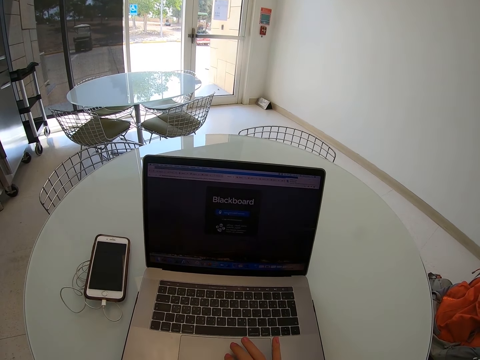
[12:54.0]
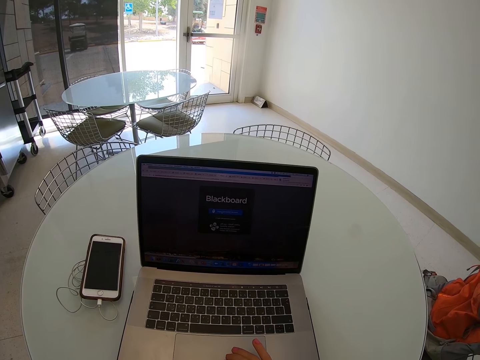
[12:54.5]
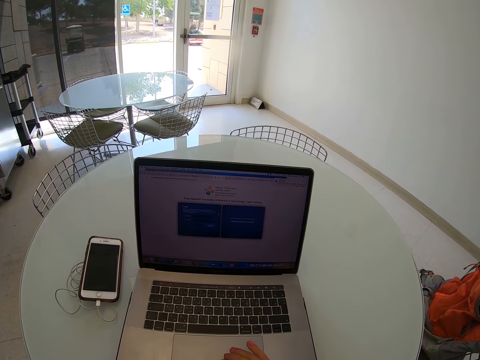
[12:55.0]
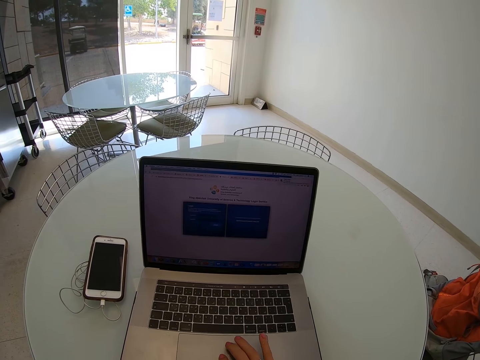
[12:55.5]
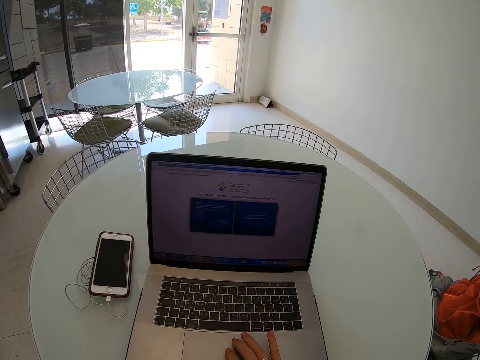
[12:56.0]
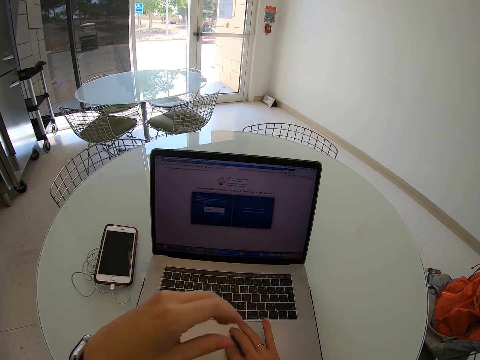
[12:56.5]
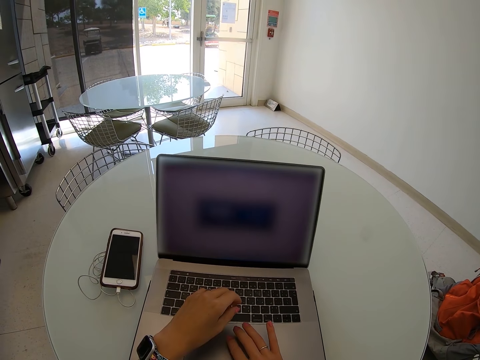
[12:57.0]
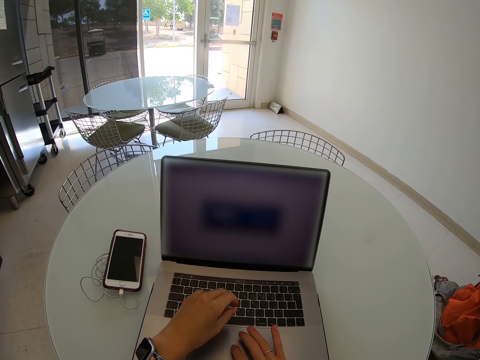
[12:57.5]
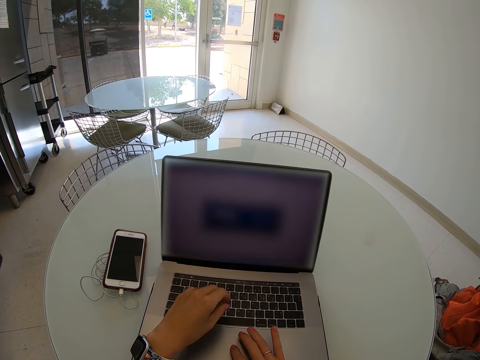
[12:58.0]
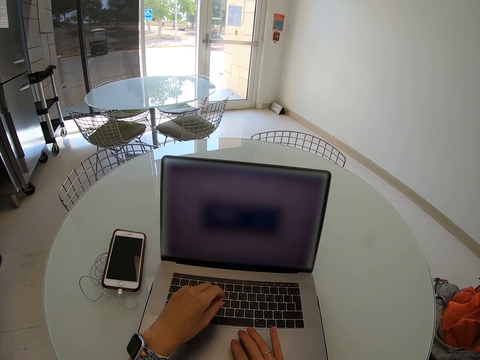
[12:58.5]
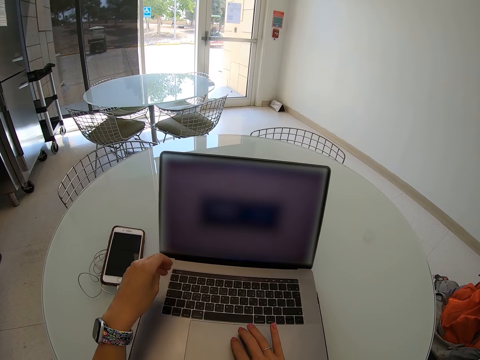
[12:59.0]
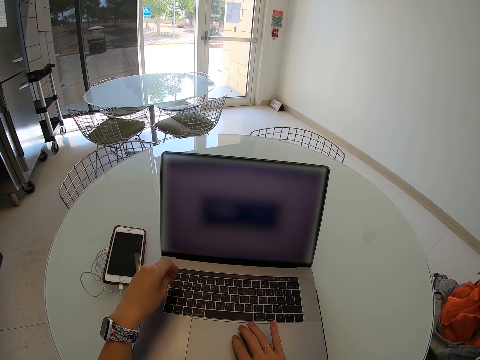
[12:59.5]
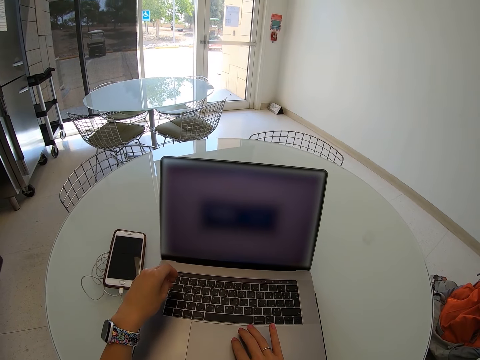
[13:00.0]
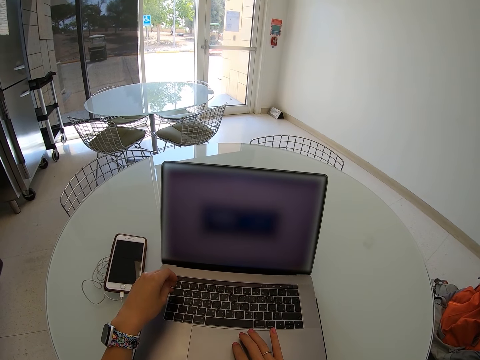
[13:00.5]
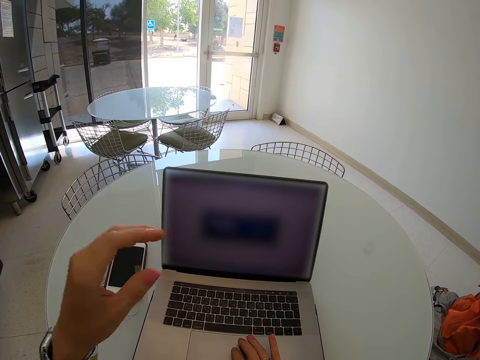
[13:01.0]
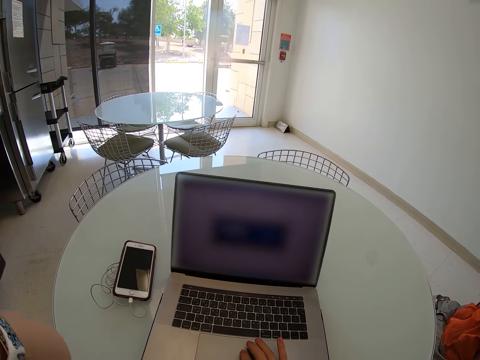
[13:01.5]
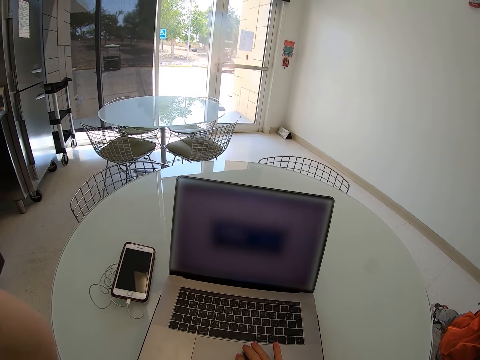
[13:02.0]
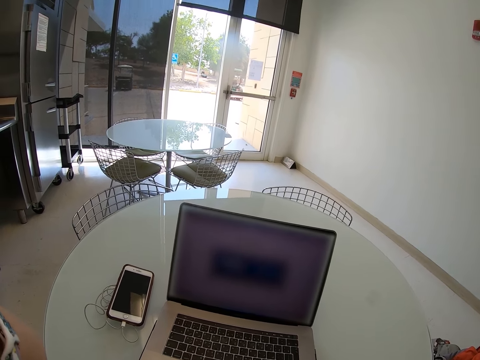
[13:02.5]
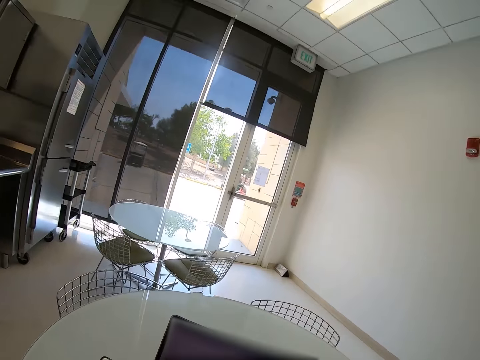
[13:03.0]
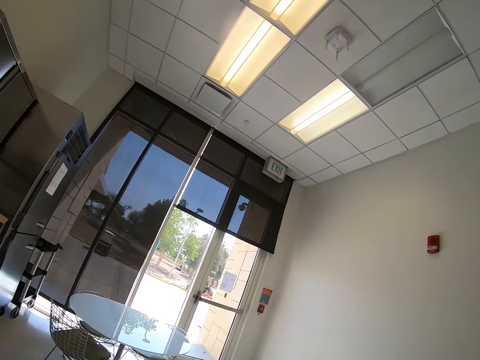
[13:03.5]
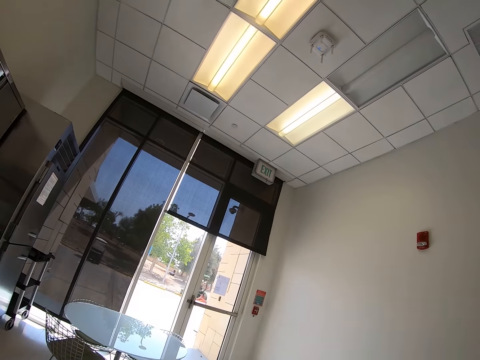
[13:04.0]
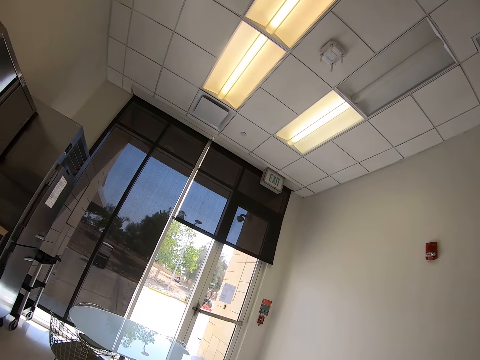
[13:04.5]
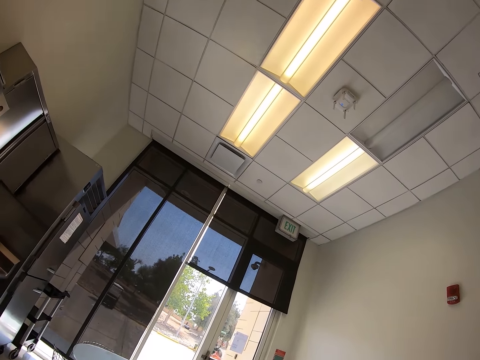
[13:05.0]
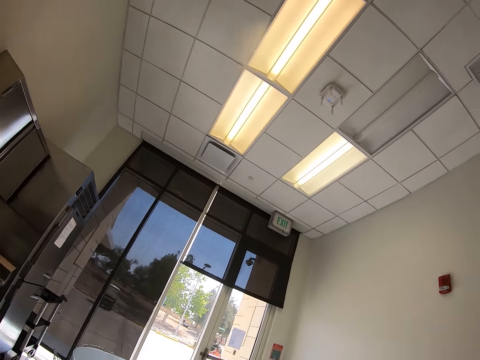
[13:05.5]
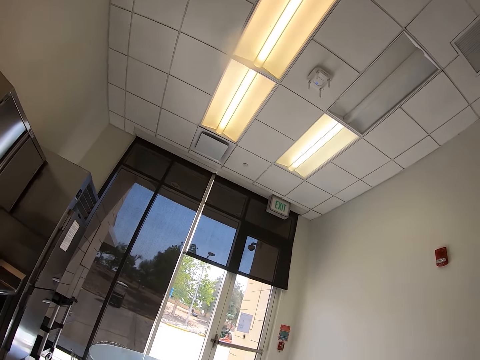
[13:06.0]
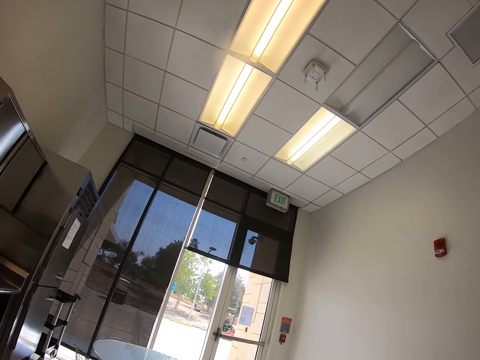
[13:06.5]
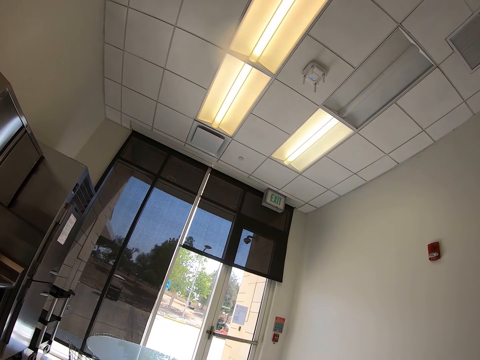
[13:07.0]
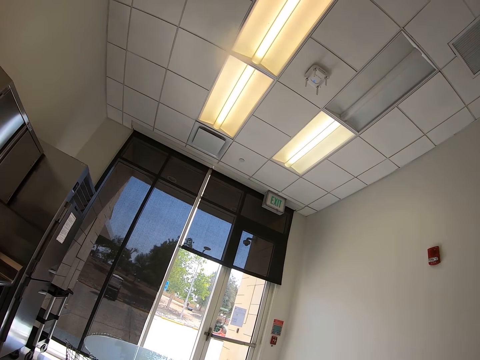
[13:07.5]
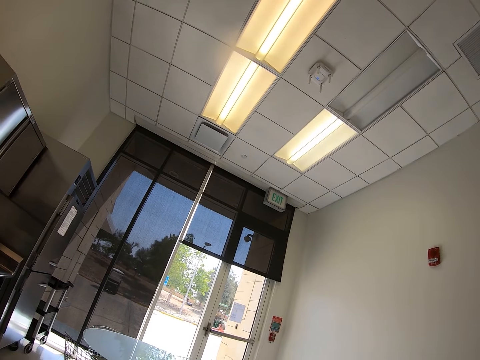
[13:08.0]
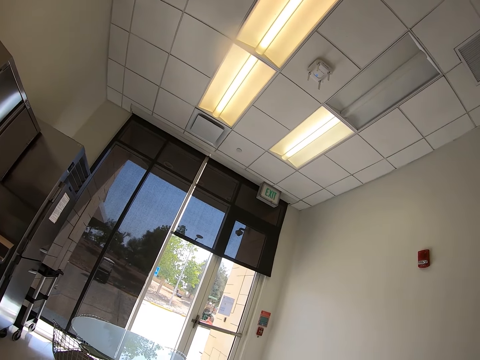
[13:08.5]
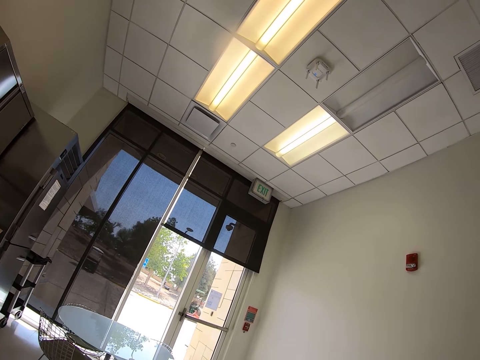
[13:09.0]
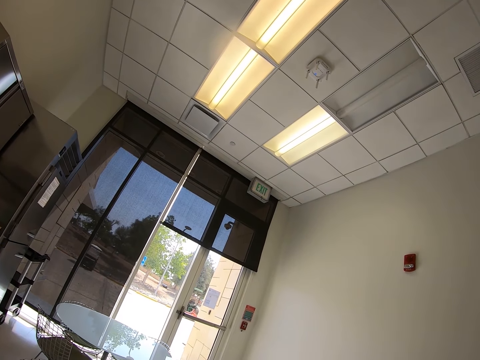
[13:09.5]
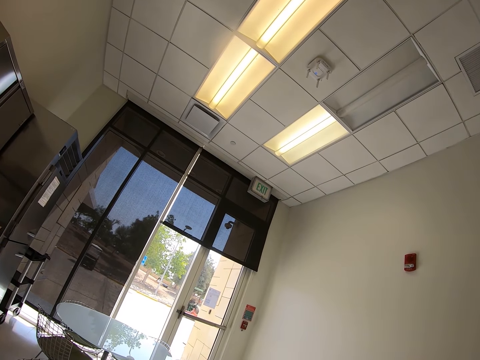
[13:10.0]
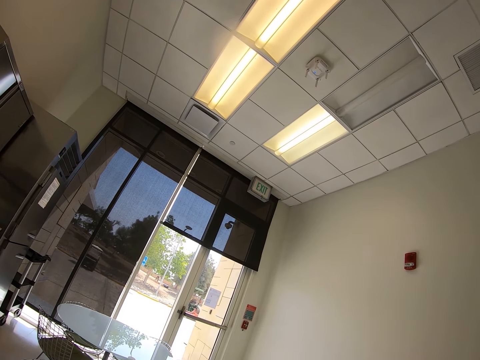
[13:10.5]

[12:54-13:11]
The camera wearer types on the laptop. They touch their head. They sit on the chair on the floor. They look on the roof area of the room.

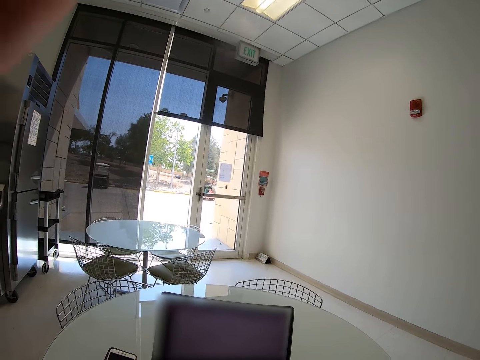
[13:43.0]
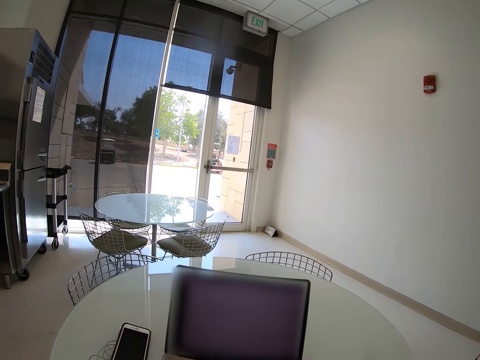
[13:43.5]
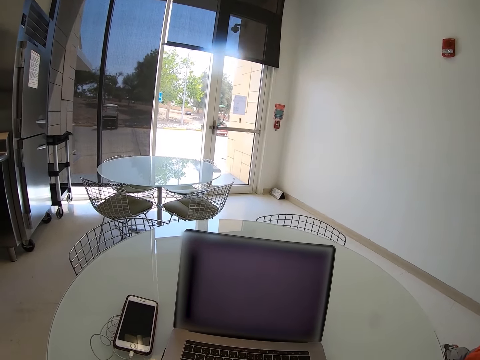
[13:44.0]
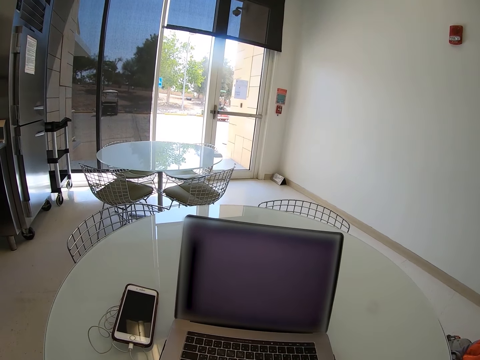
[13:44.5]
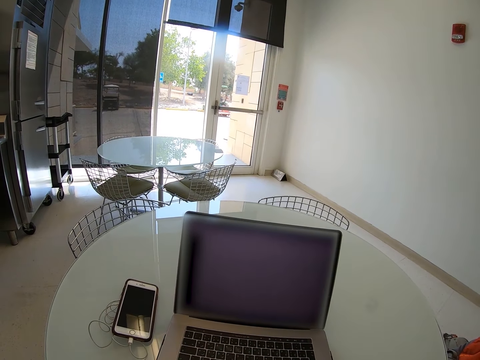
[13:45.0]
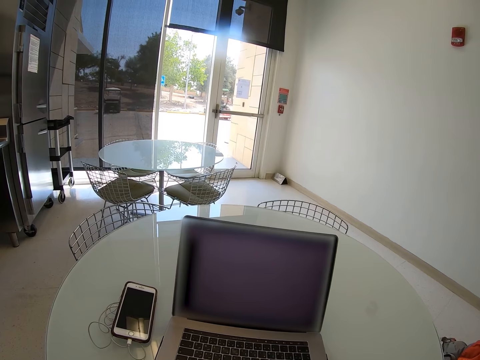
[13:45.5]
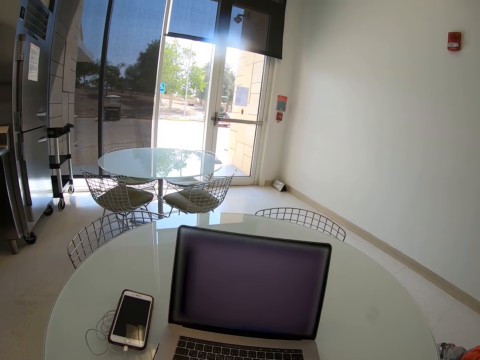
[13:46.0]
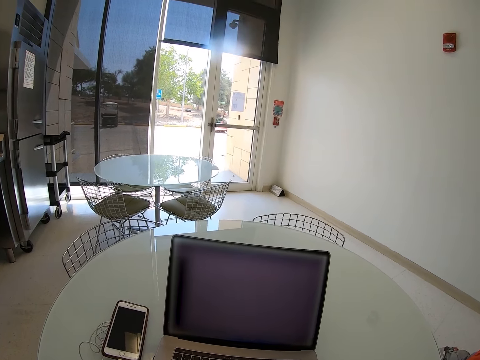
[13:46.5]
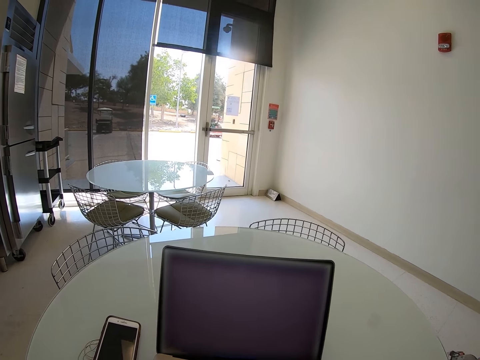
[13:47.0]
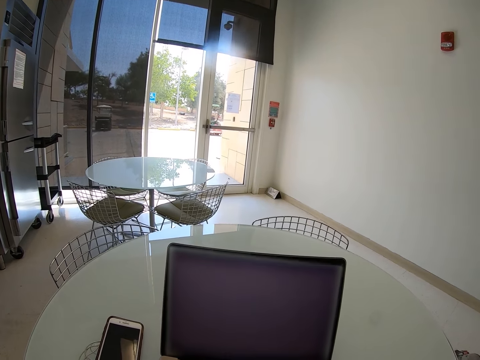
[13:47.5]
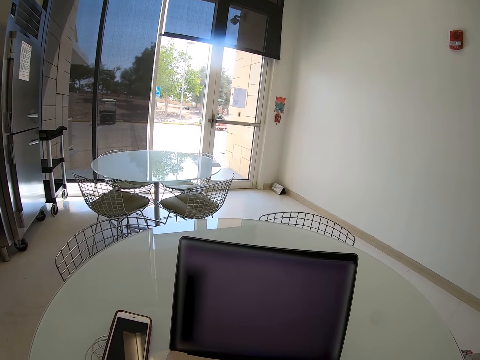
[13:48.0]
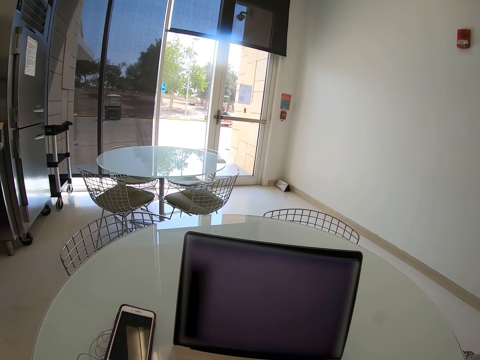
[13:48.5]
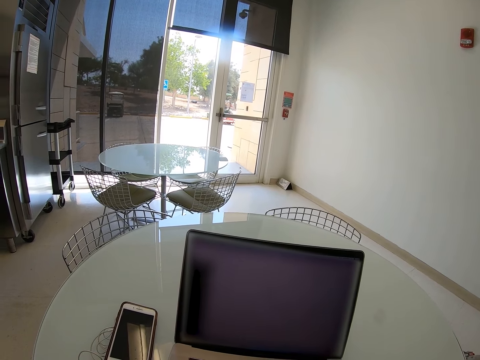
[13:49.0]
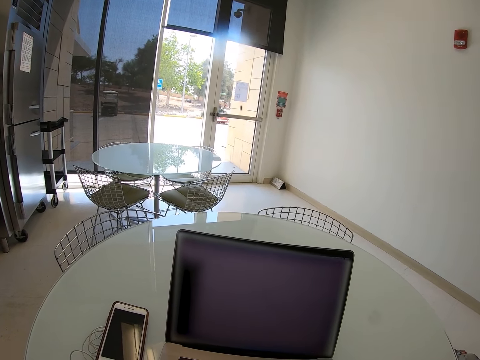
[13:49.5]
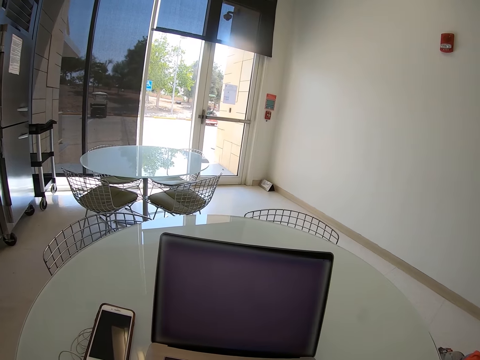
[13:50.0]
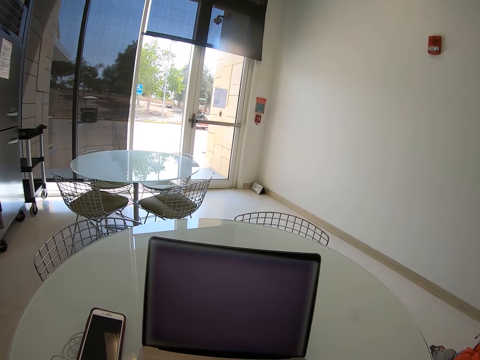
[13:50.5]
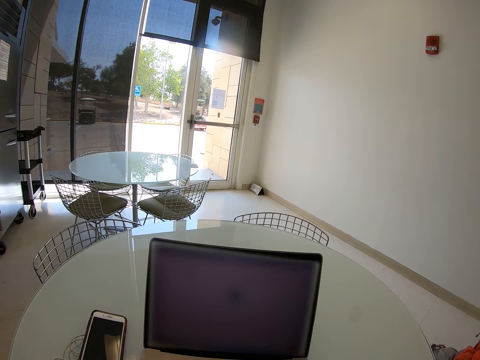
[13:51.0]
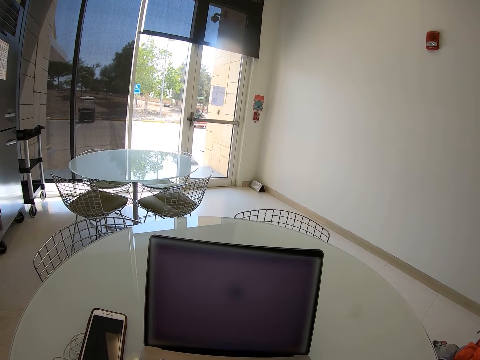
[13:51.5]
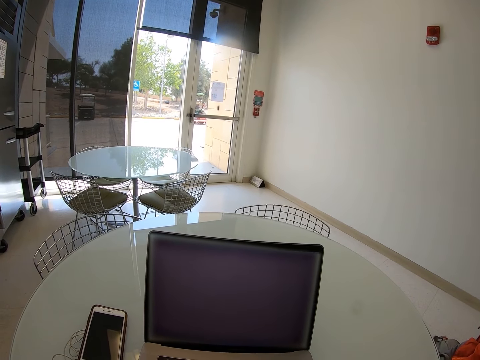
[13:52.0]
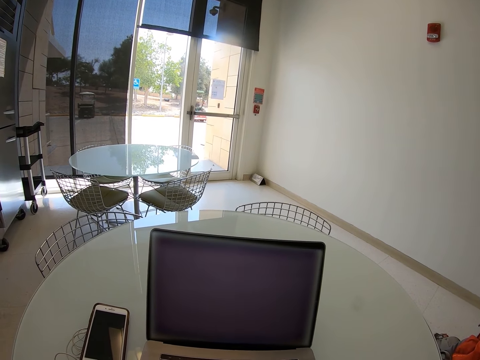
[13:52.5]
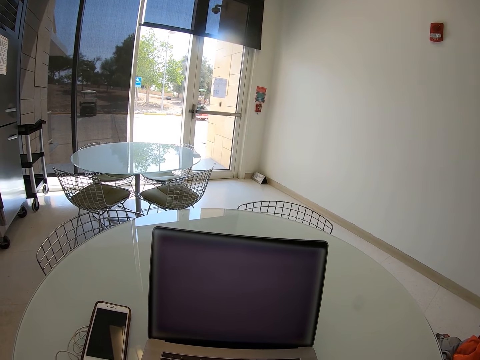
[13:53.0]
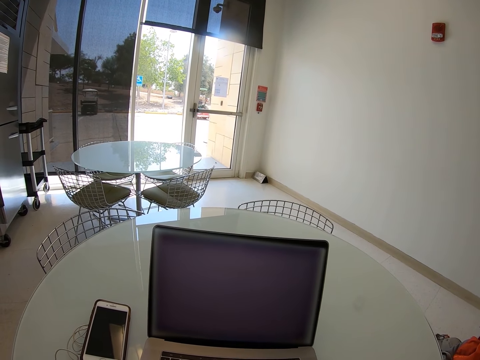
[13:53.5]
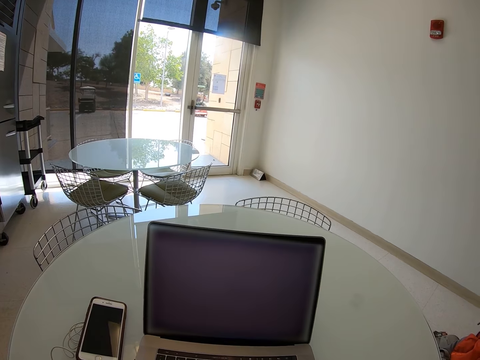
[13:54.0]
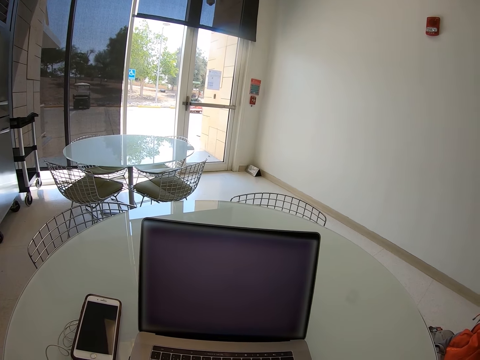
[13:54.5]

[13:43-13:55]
The camera wearer operates the laptop on the table. They scroll on the laptop.
